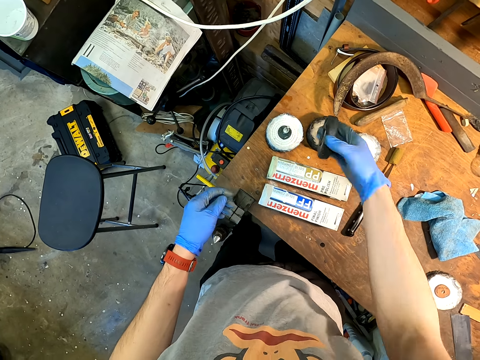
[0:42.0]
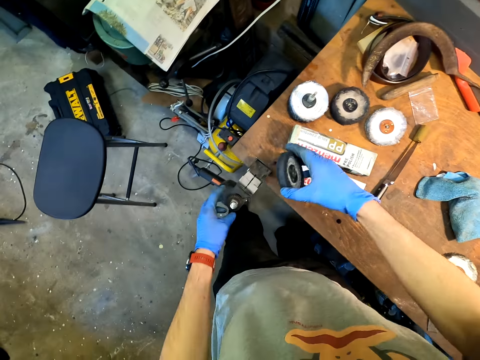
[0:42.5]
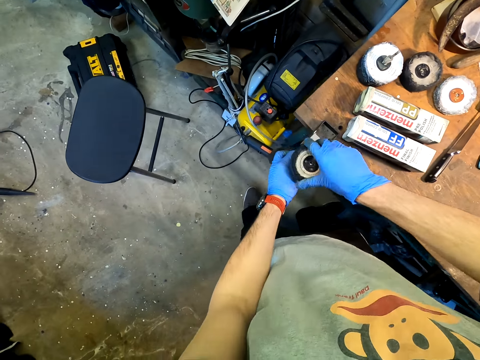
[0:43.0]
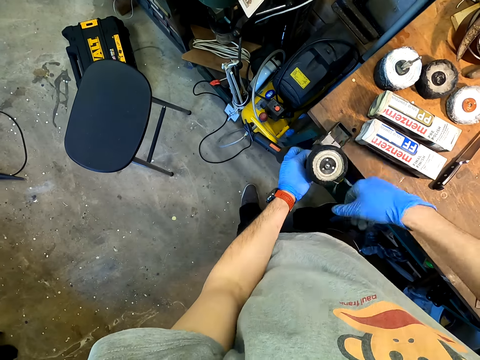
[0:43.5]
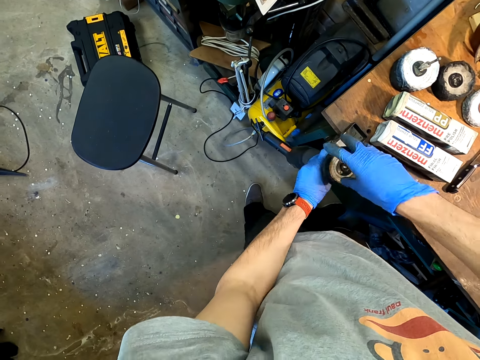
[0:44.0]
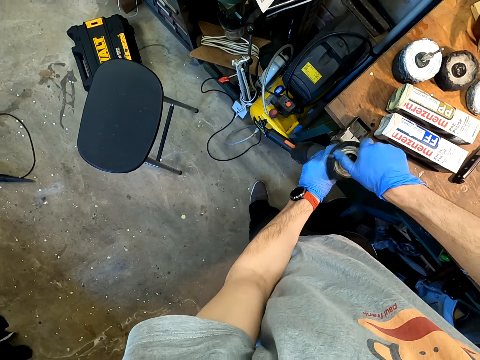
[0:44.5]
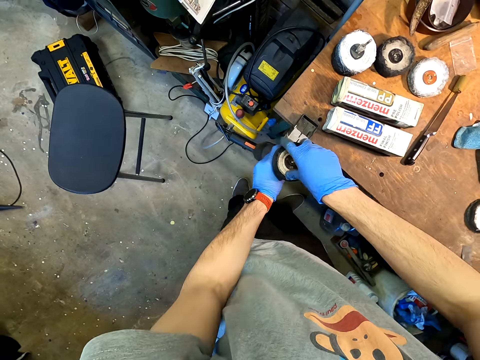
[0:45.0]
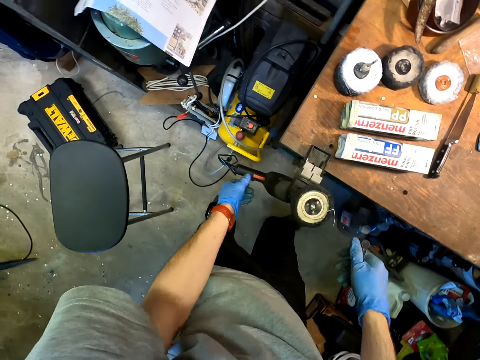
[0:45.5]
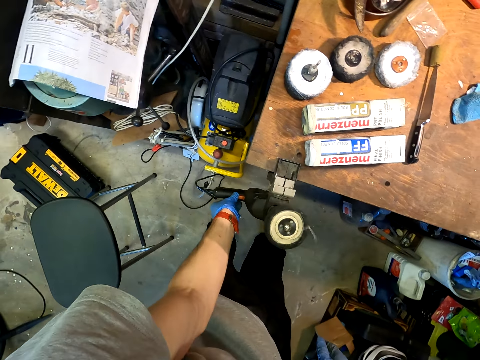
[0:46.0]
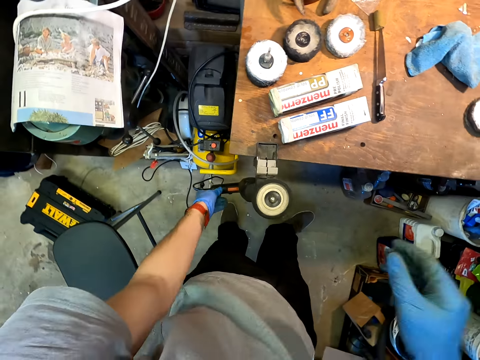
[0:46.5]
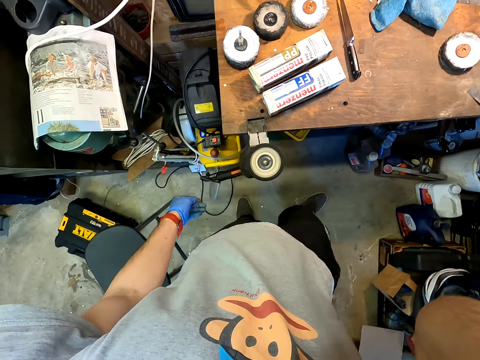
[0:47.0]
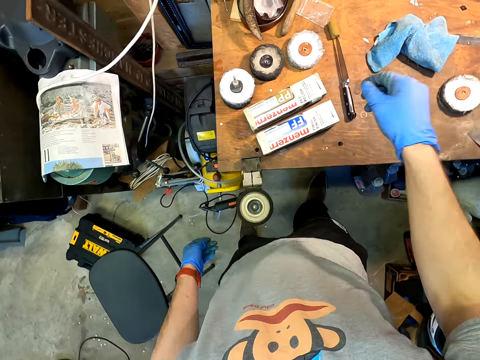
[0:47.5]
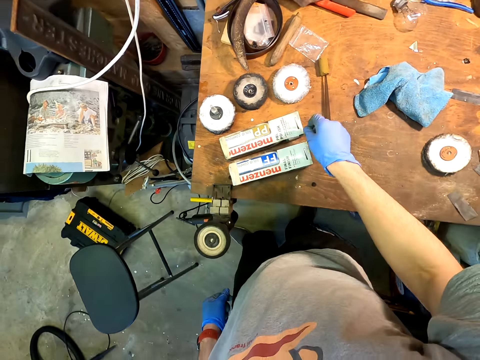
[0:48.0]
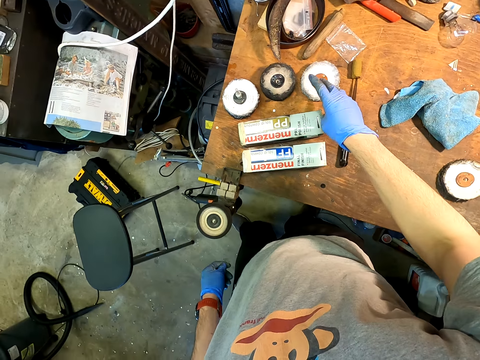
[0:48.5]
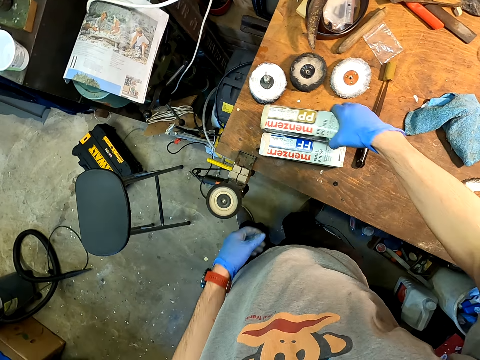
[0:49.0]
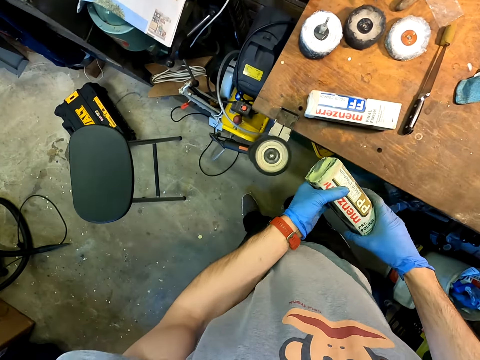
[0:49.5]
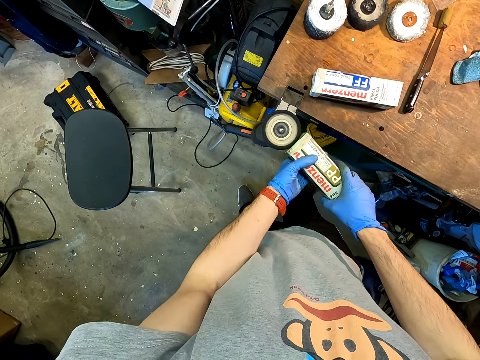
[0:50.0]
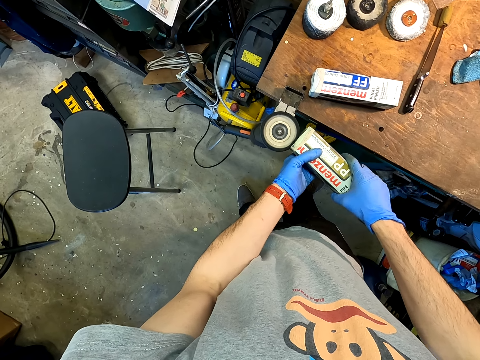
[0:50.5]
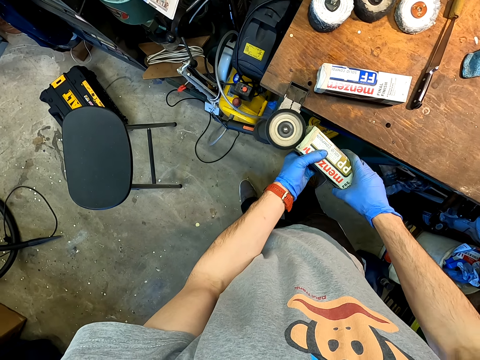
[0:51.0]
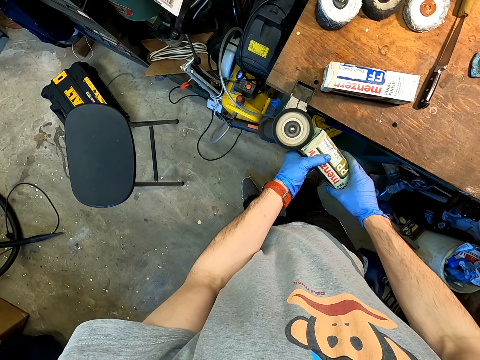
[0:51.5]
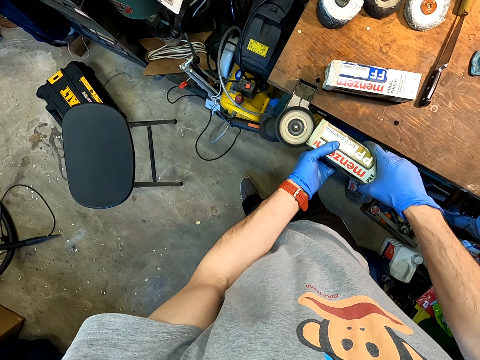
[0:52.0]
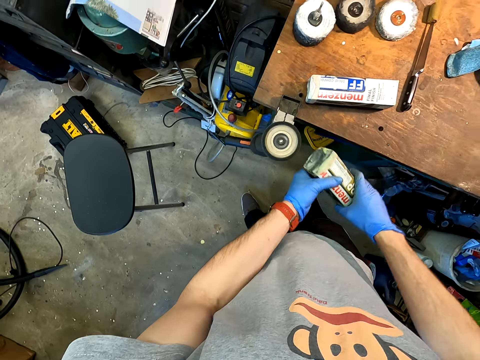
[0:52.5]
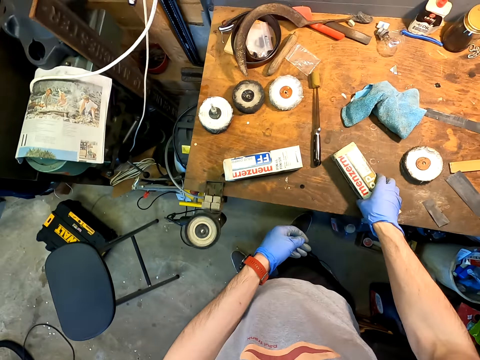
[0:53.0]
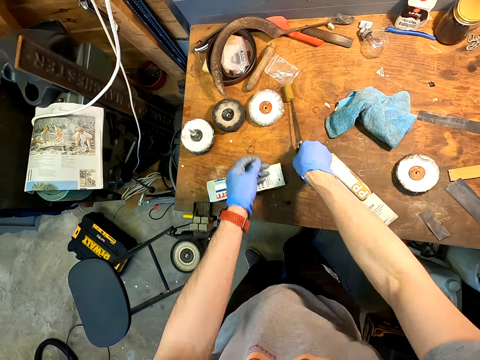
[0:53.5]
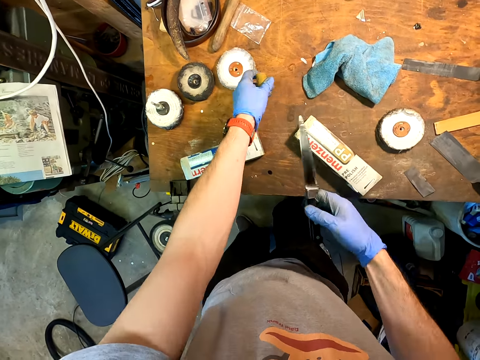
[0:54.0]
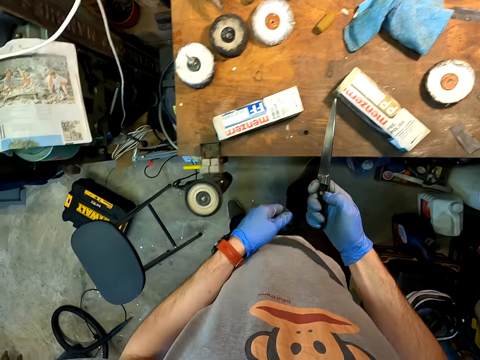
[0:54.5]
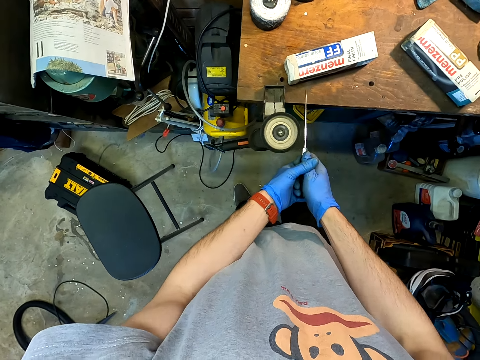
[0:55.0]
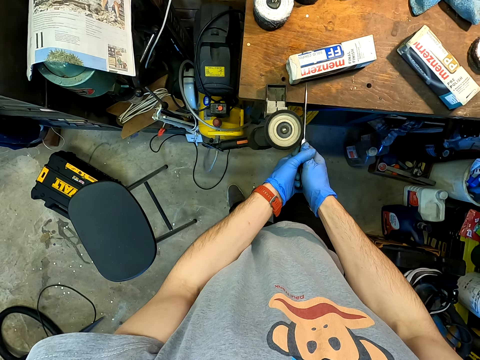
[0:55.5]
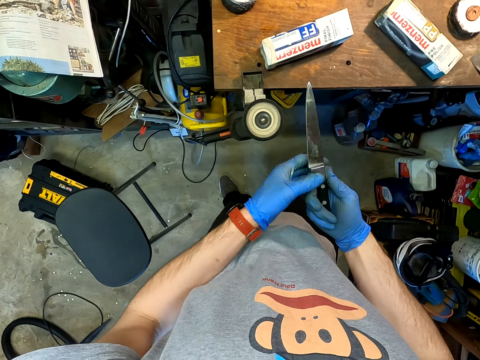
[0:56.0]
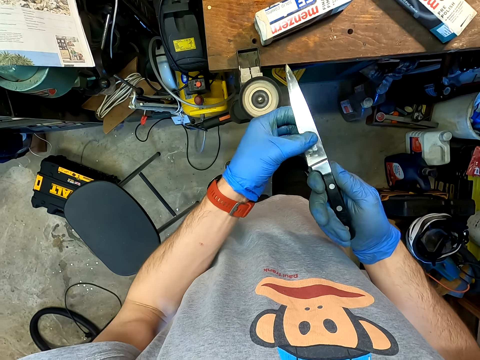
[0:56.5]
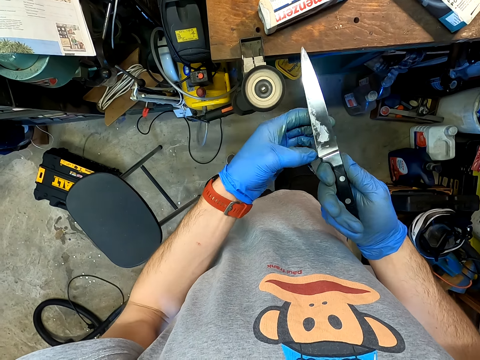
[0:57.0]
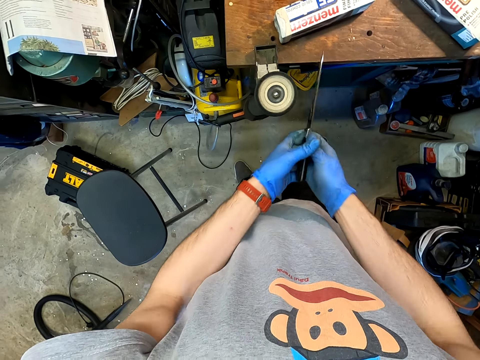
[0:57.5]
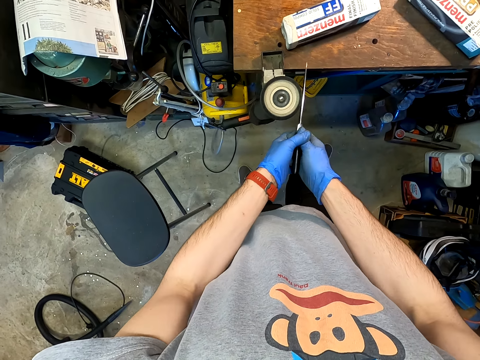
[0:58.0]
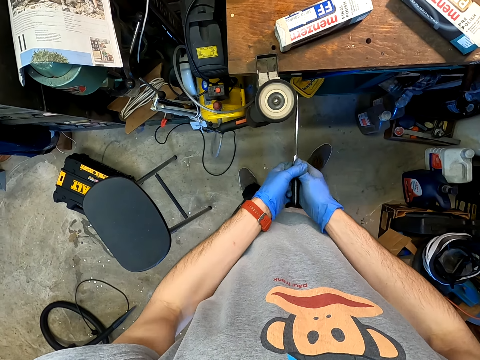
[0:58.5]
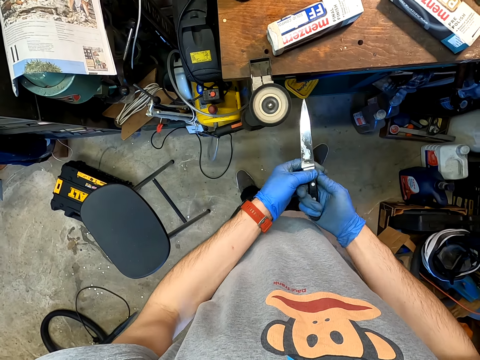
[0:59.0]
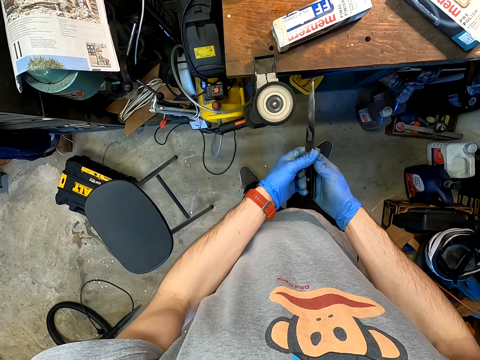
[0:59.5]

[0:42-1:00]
The camera wearer picks up the knife sanding pads. They fix the sharpener on the stand. They turn on the sanding machine. They pick up something. They sharpen the piece of box. They apply the something on the knife sanding machine. They place the something on the table. They pick up a knife. They sand the knife with the knife sanding machine. They look at the knife. They sand the knife with the knife sanding machine.

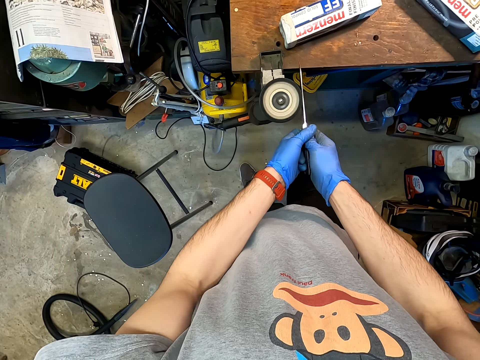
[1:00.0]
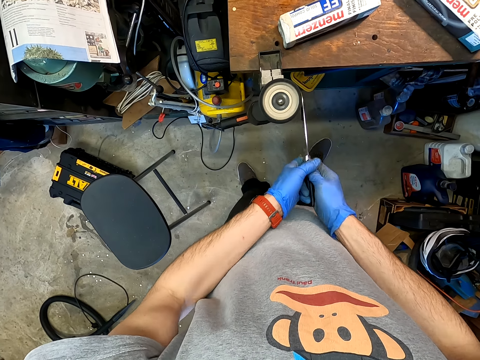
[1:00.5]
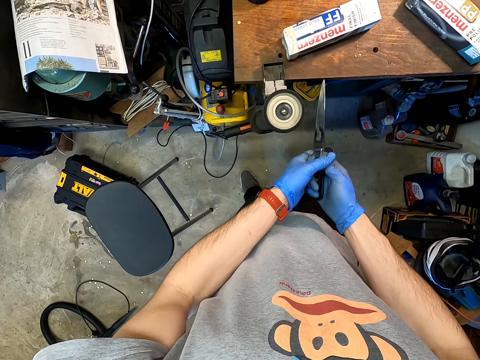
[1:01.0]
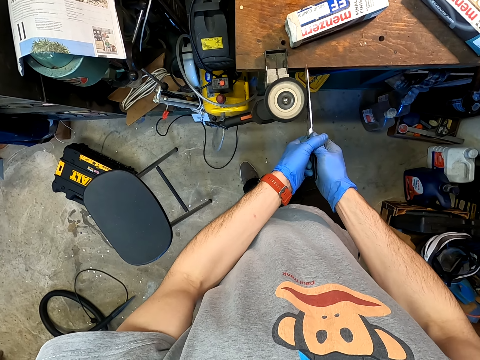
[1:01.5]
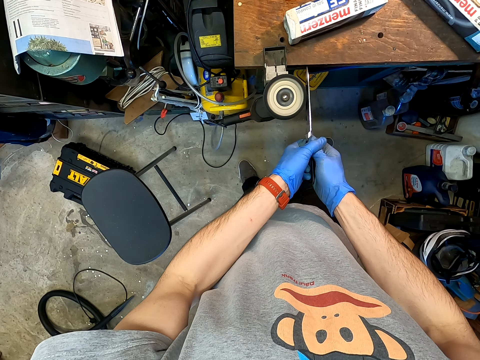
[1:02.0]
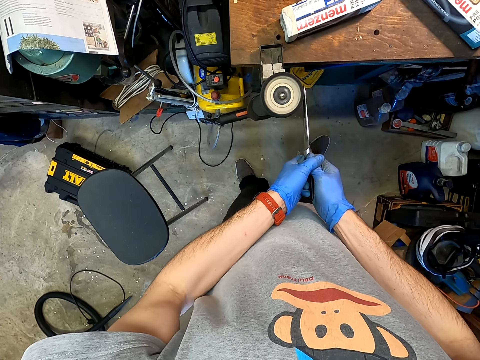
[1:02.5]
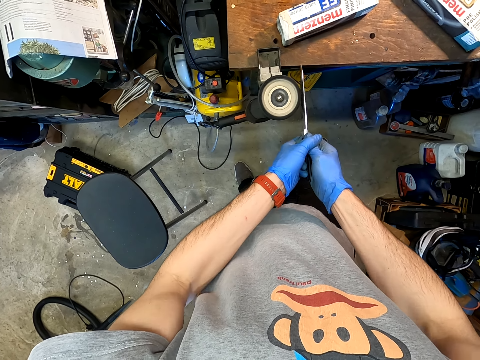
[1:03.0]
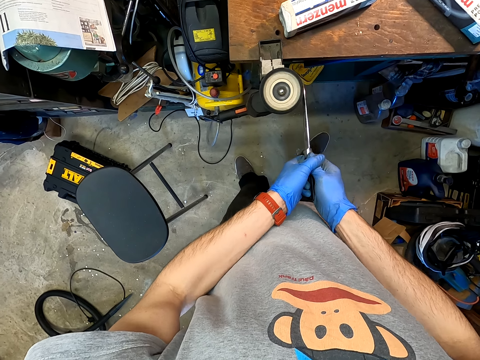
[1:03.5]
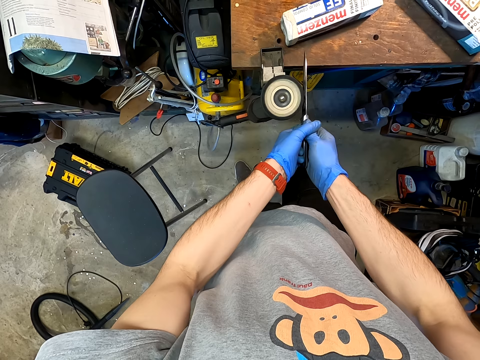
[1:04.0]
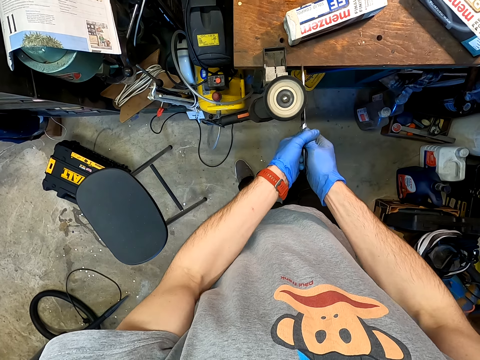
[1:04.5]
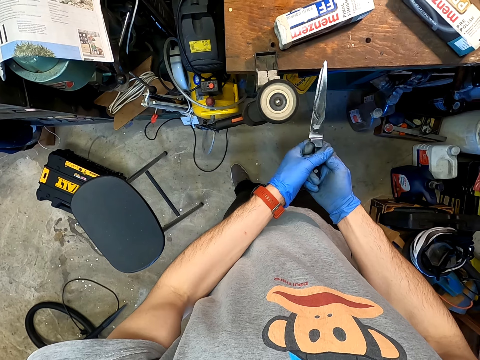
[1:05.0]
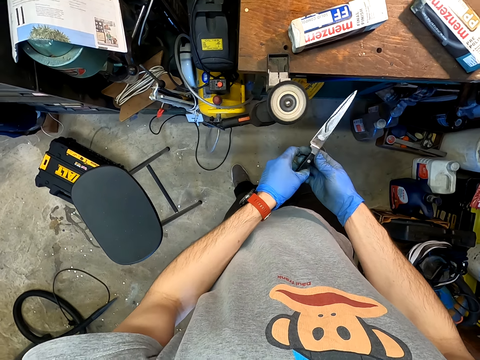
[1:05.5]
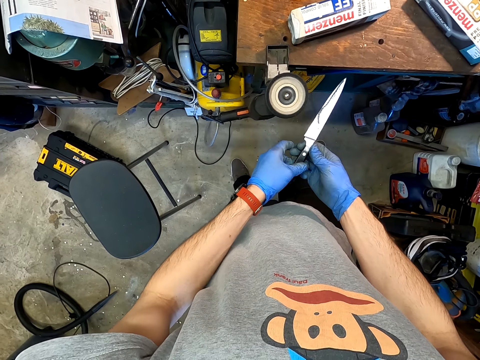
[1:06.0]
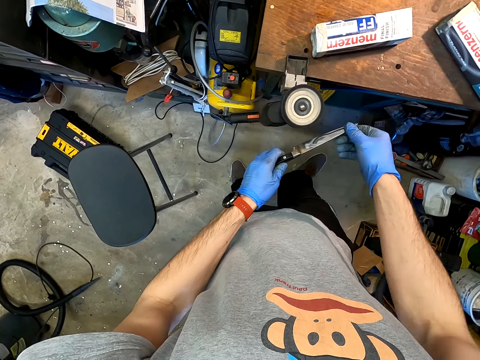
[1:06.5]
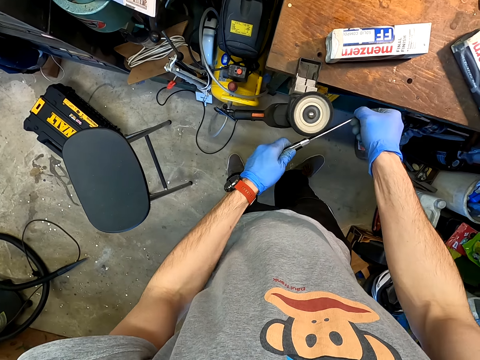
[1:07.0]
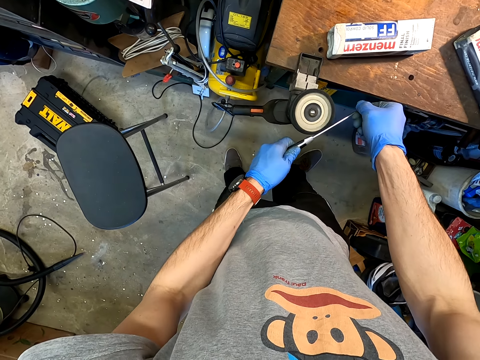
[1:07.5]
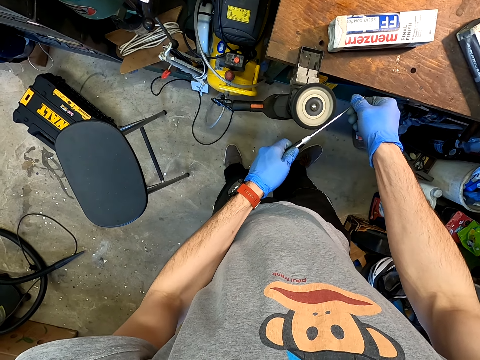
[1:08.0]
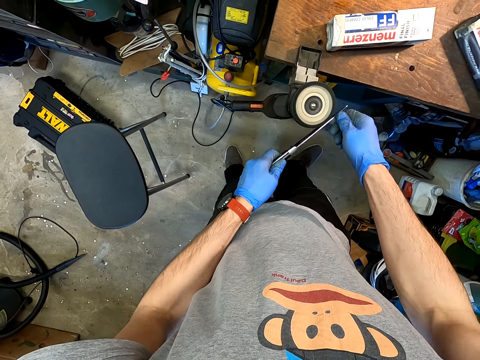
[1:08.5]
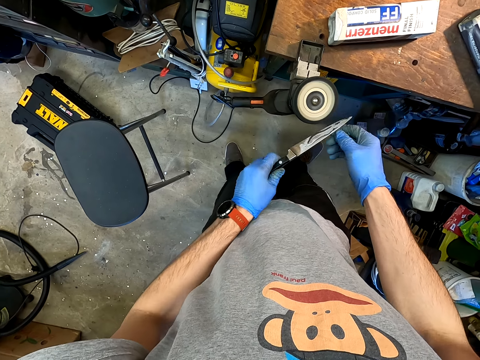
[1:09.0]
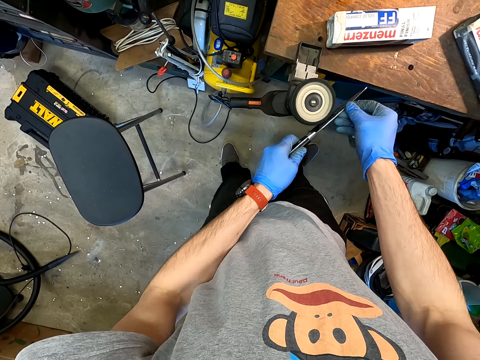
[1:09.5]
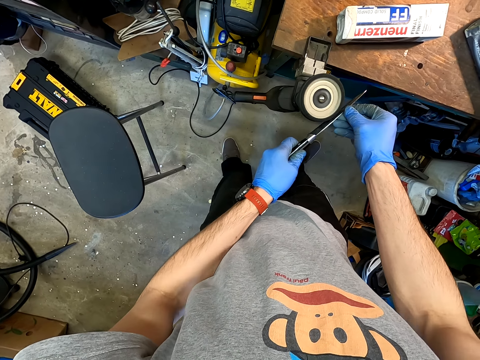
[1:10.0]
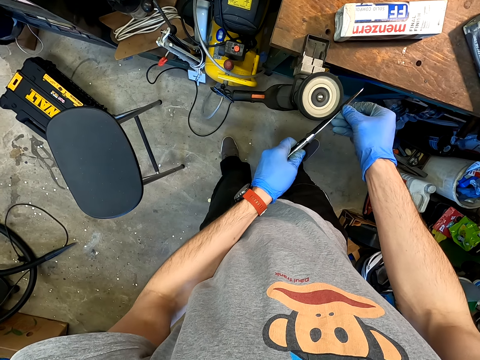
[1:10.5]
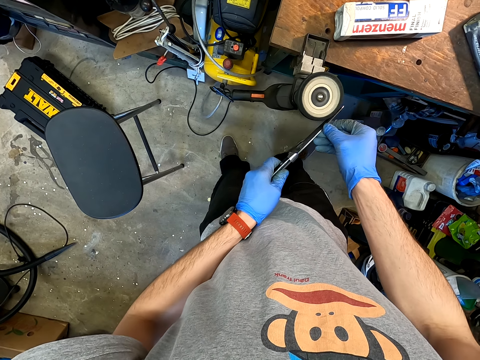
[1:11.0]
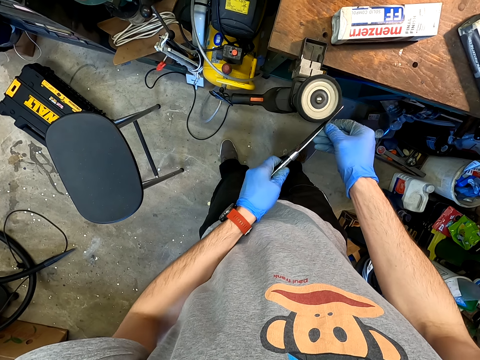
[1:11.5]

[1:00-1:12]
The camera wearer looks at the knife. They sand the knife with a knife sanding machine.
